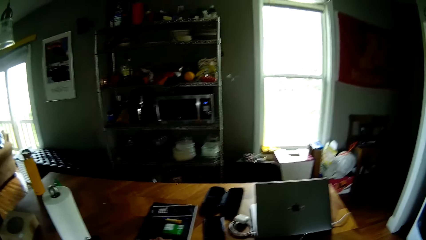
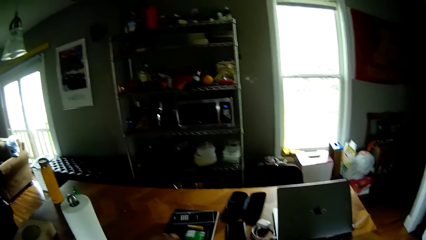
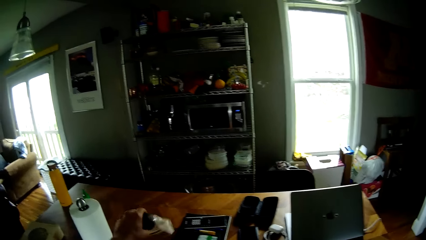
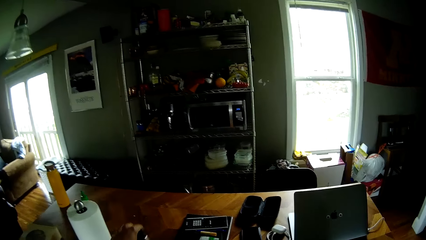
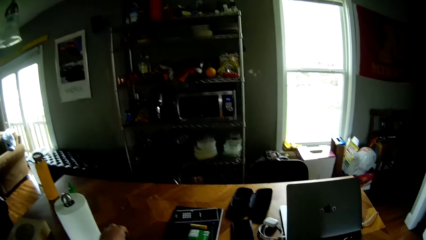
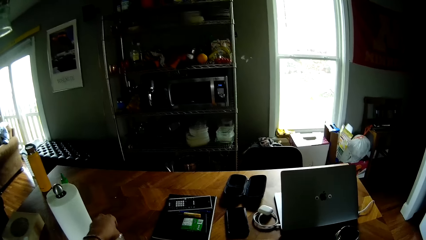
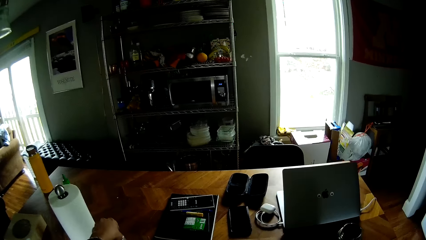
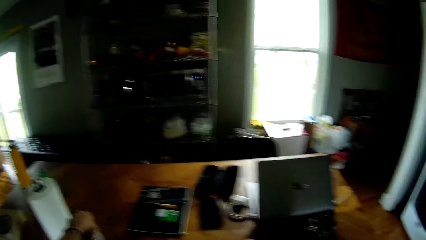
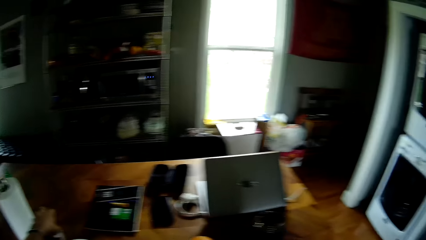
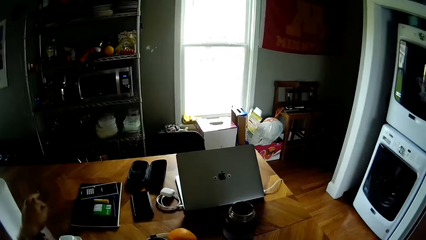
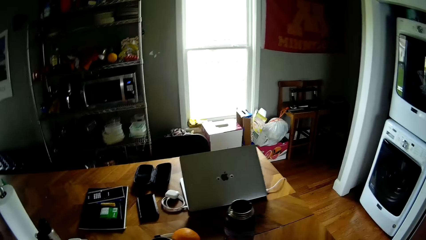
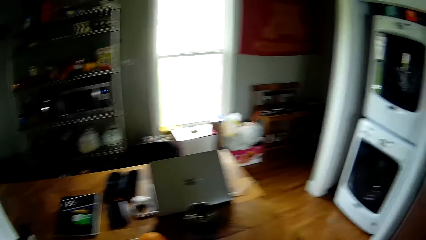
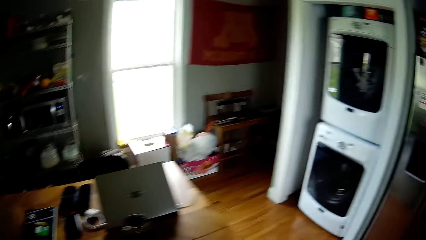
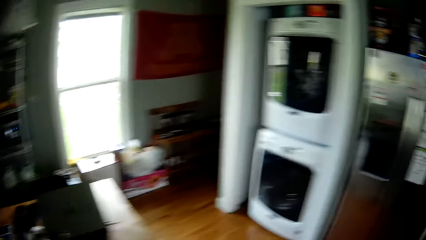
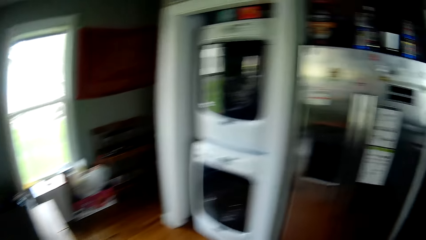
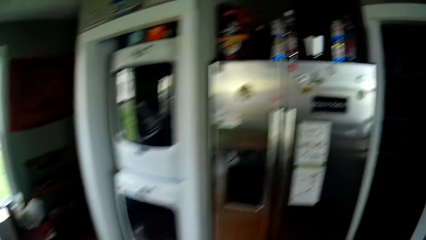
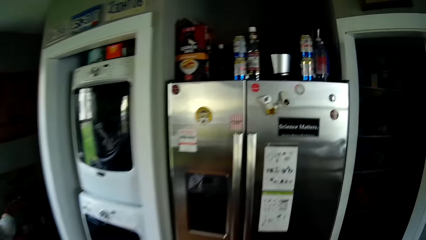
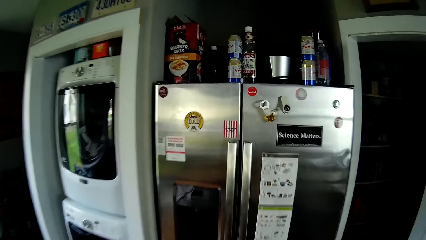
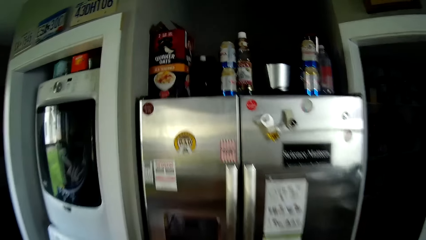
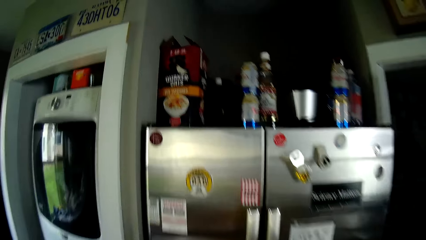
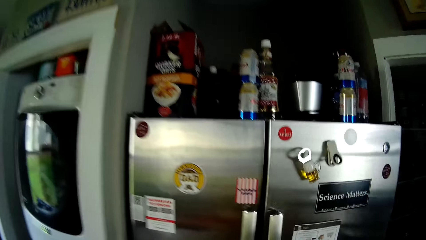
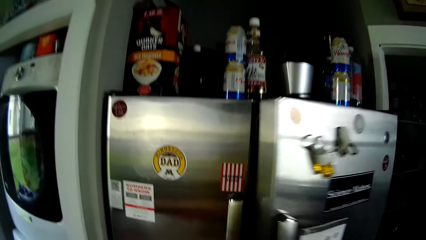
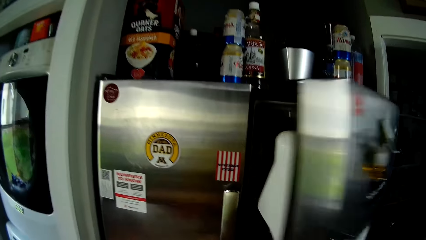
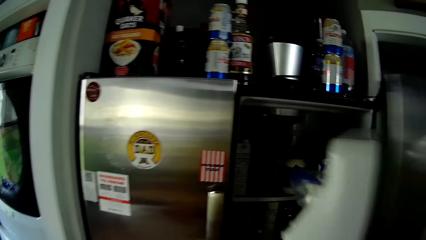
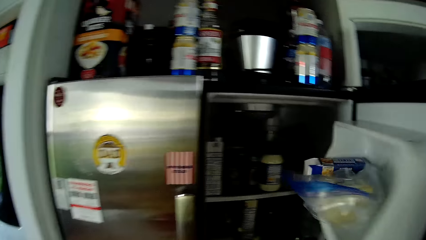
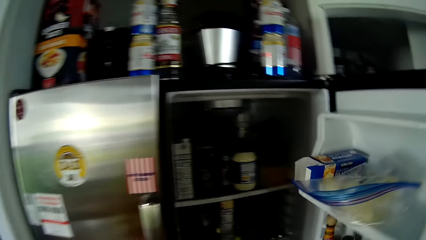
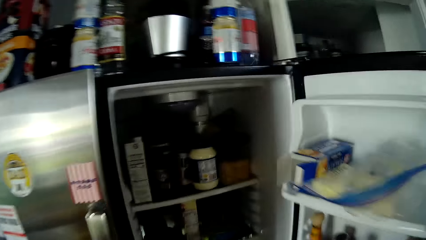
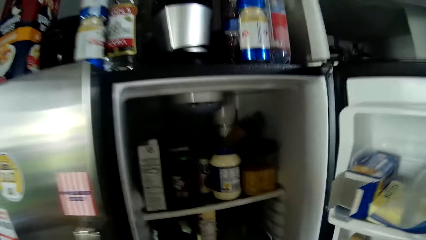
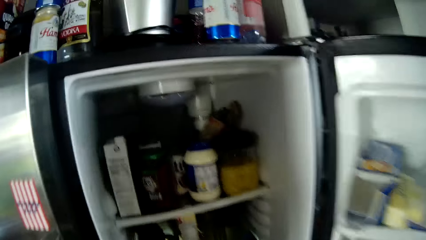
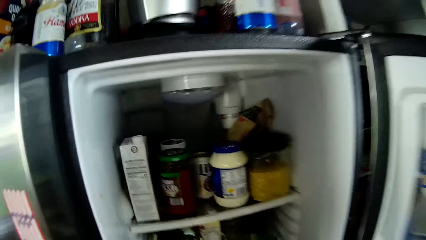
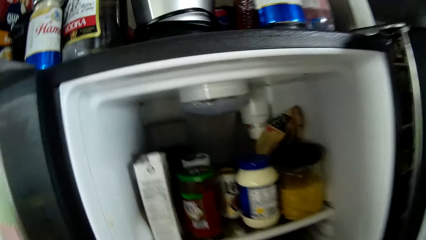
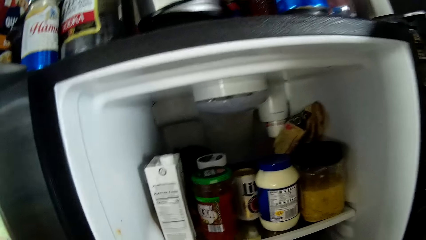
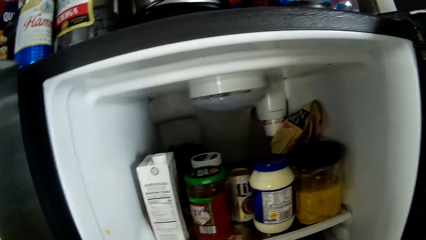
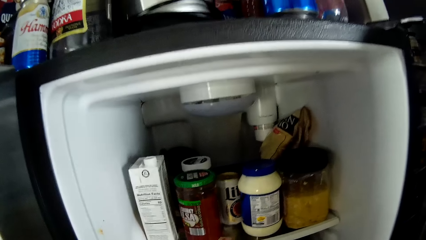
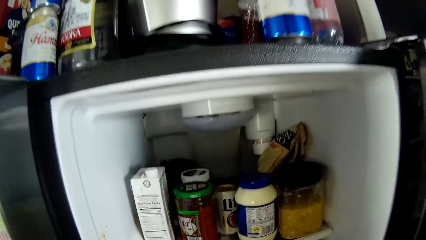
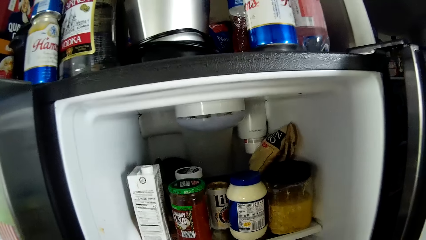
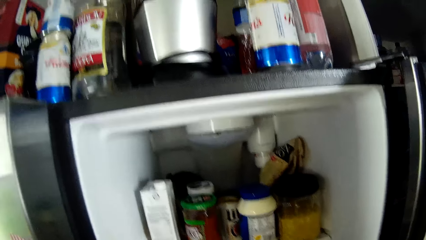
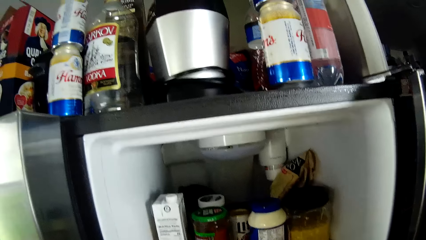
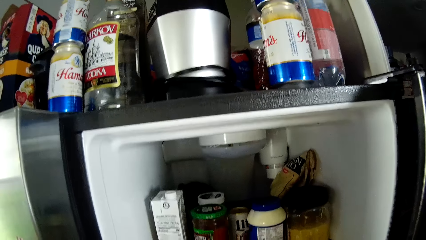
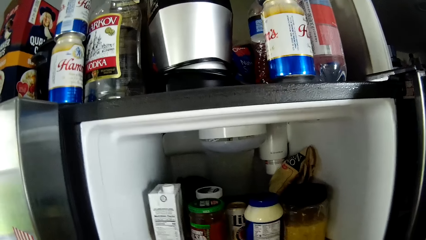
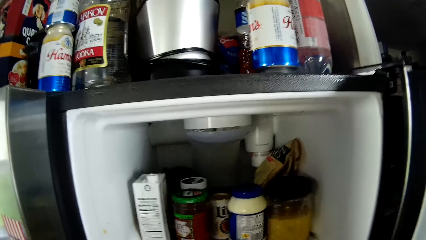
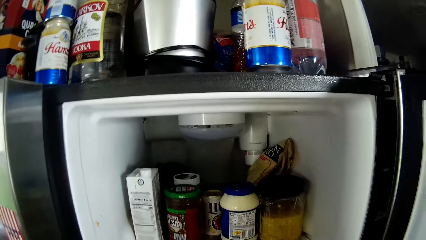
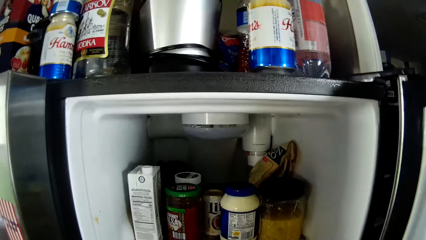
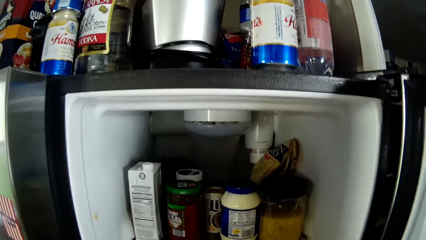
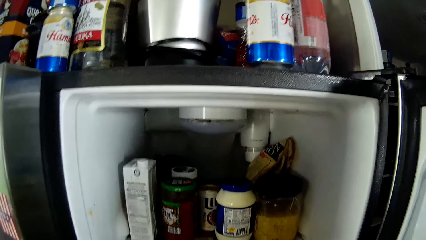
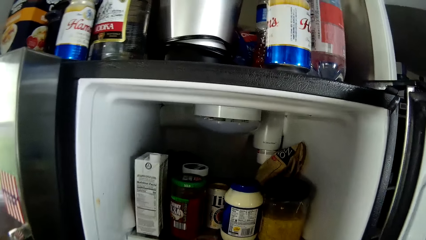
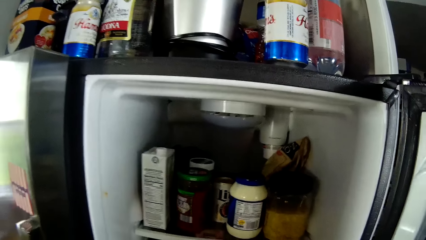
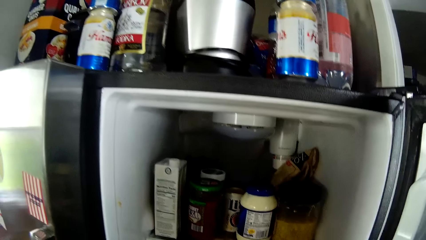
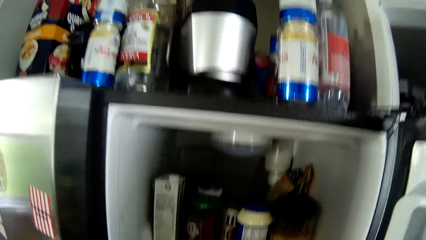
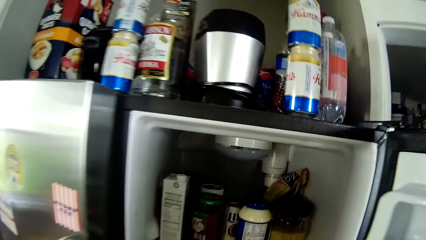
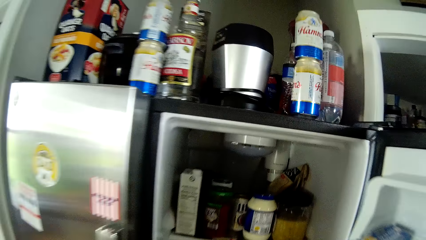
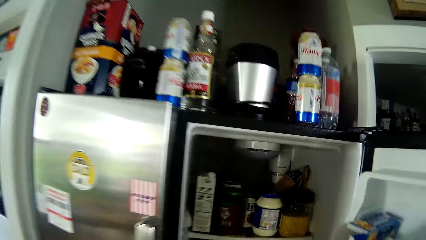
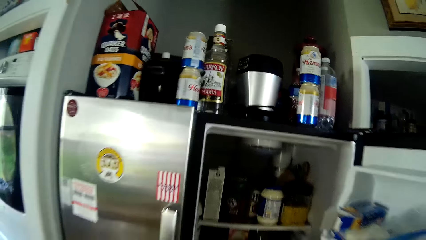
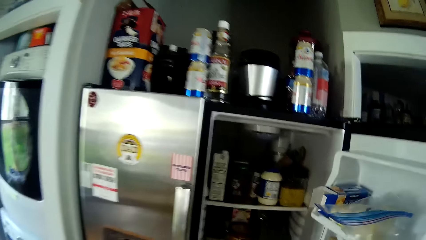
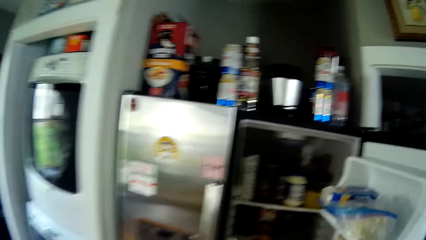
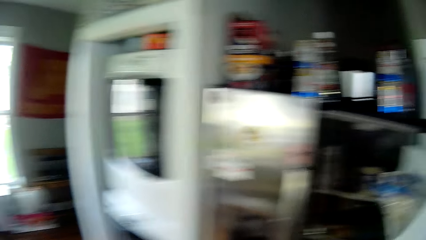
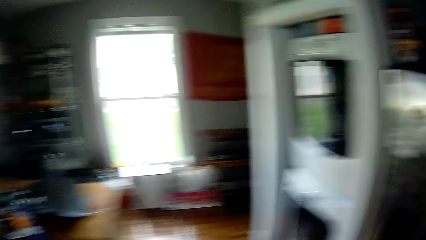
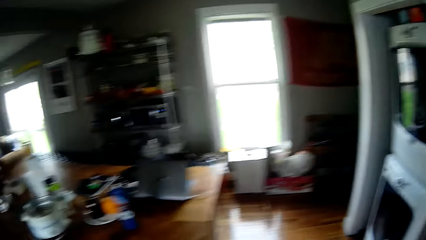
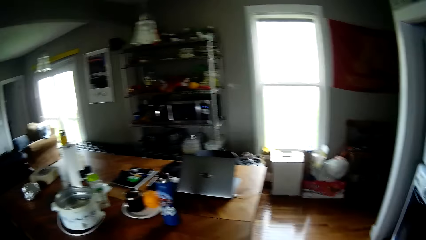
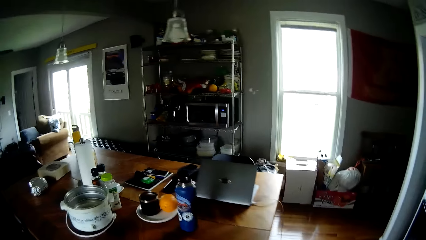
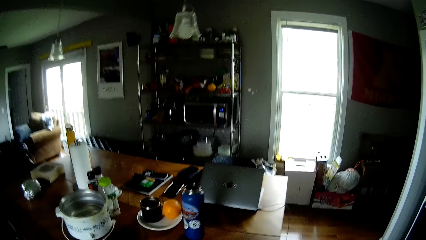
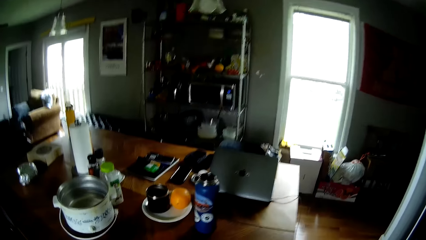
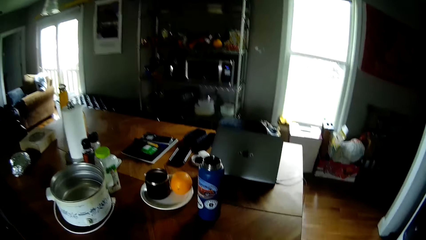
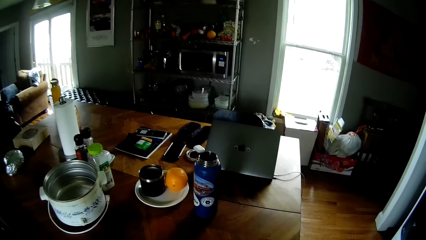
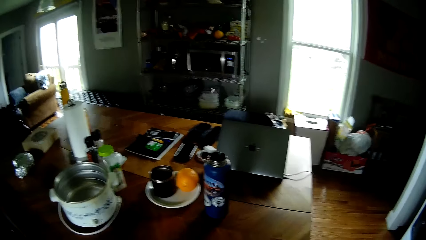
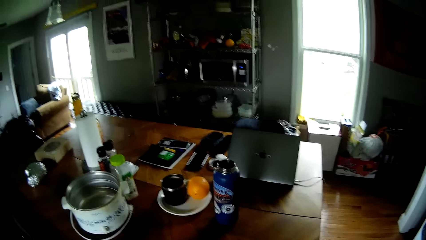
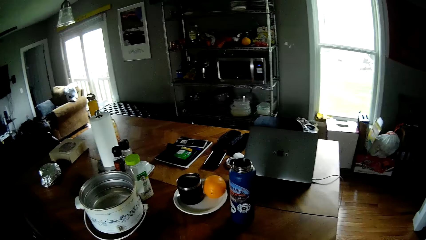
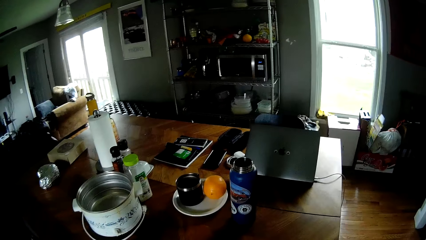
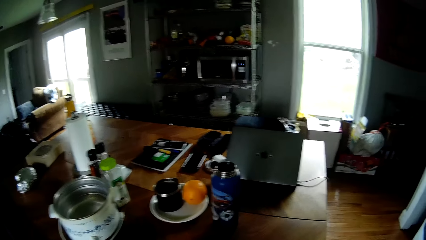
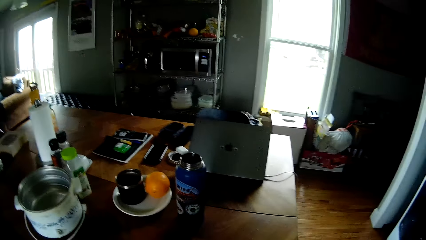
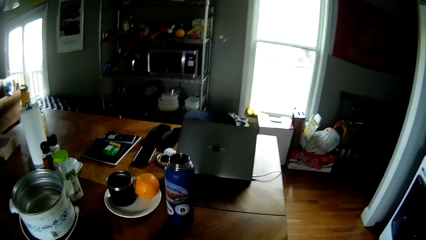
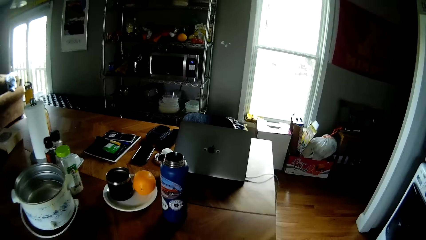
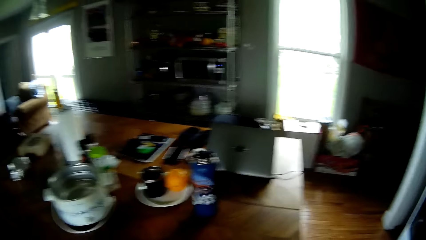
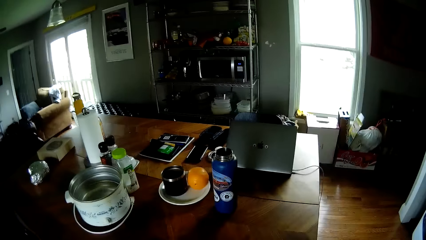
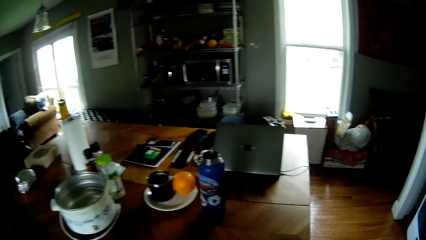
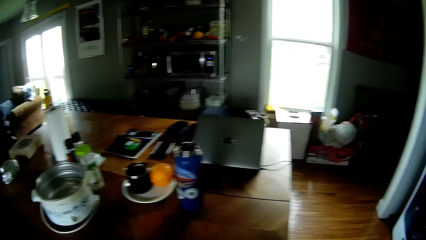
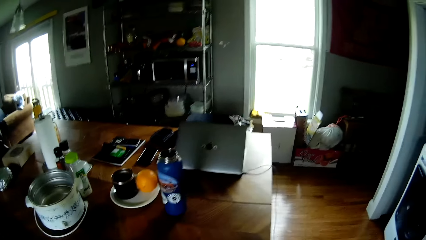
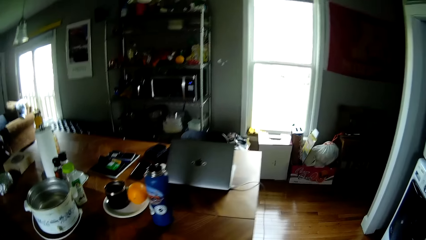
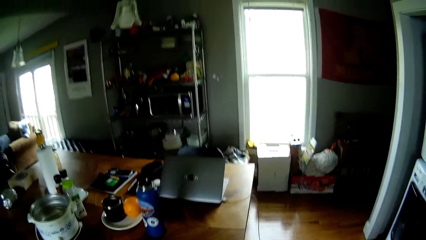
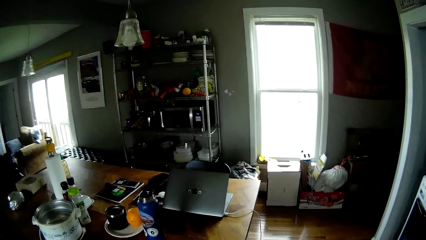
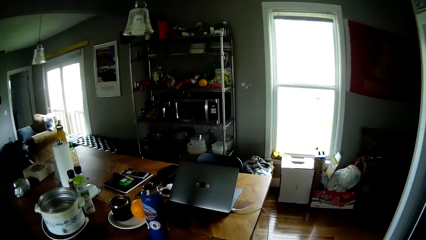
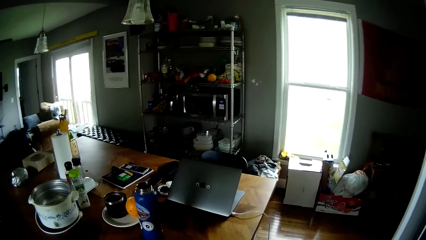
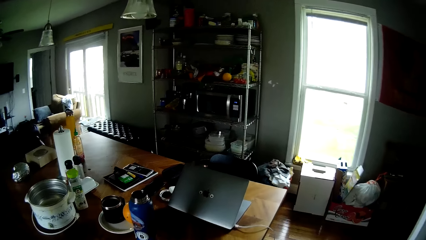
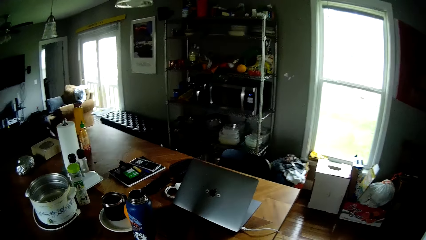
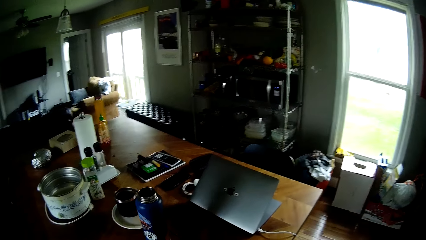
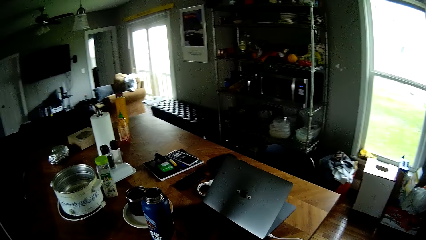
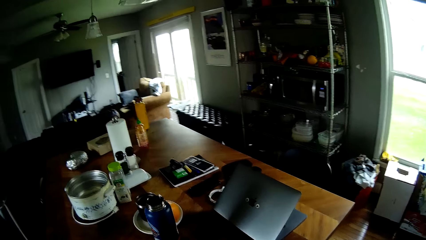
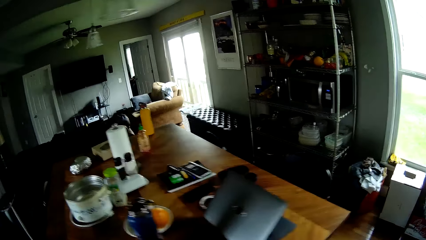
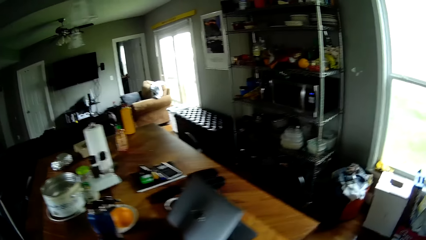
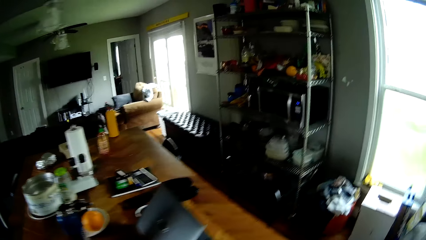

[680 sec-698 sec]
The camera wearer drops the bottle on the kitchen table with his left hand. He opens the left refrigerator door with his right hand. He looks into the fridge. He picks something from the fridge. He closes the left refrigerator door with his right hand. He looks around.
